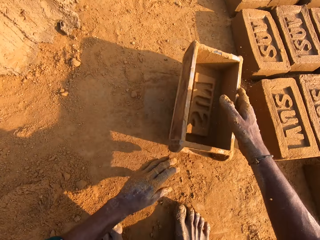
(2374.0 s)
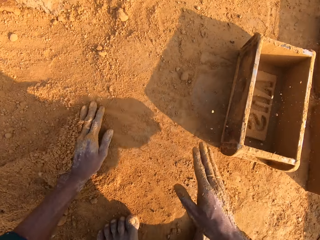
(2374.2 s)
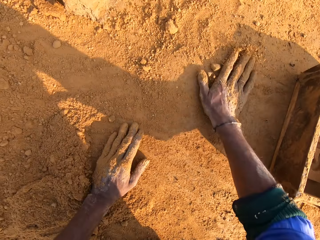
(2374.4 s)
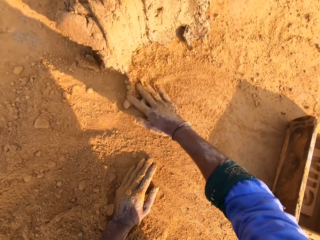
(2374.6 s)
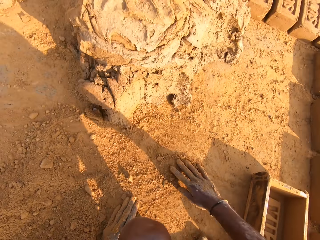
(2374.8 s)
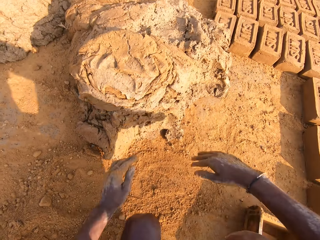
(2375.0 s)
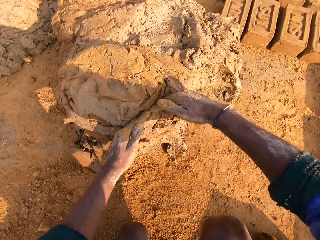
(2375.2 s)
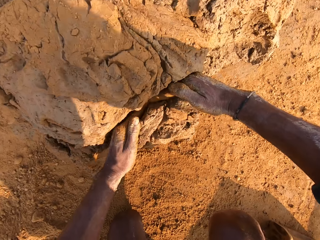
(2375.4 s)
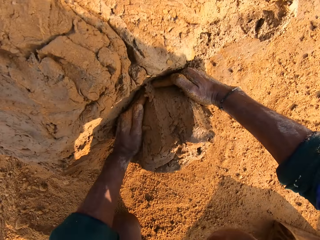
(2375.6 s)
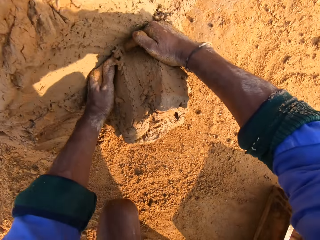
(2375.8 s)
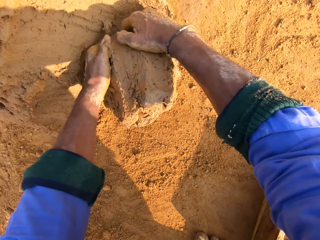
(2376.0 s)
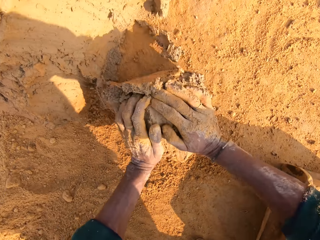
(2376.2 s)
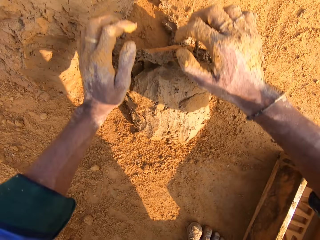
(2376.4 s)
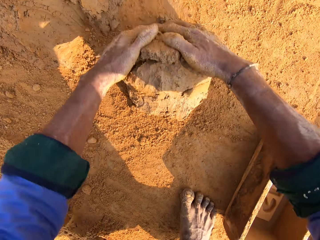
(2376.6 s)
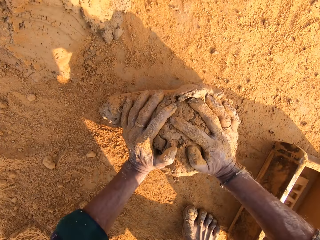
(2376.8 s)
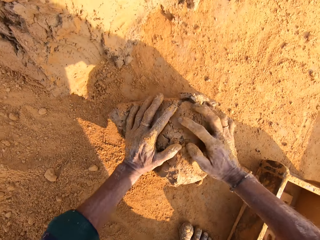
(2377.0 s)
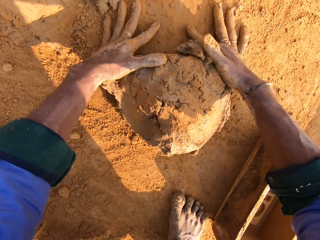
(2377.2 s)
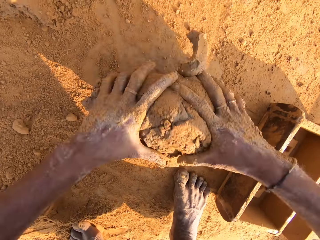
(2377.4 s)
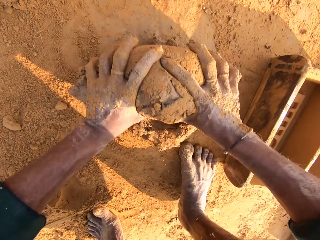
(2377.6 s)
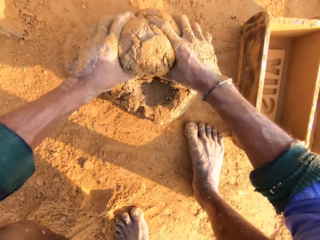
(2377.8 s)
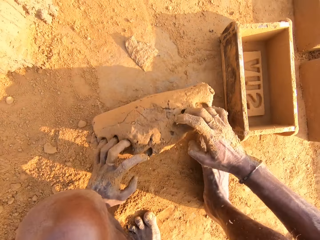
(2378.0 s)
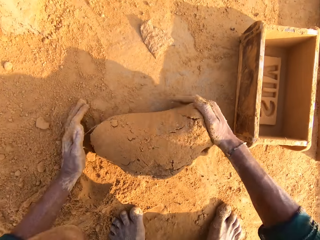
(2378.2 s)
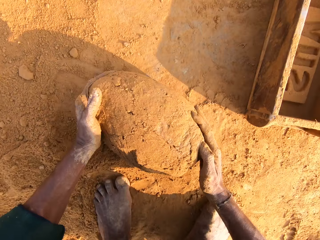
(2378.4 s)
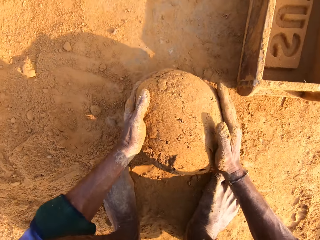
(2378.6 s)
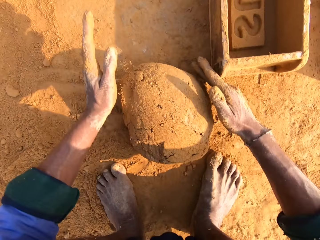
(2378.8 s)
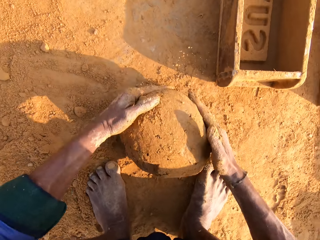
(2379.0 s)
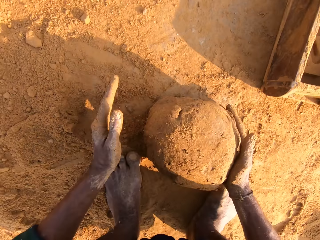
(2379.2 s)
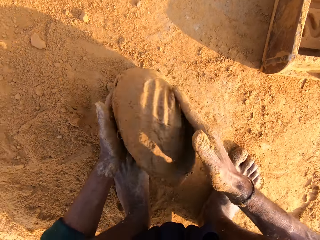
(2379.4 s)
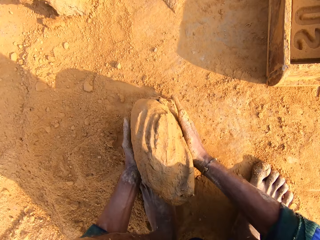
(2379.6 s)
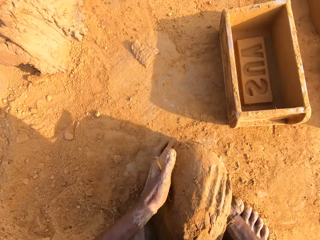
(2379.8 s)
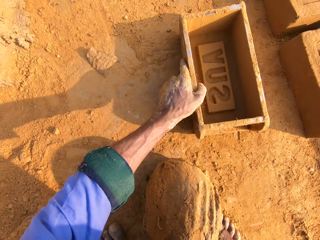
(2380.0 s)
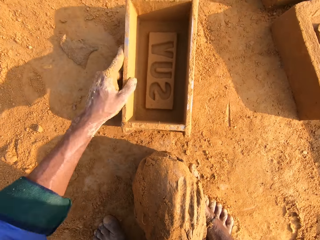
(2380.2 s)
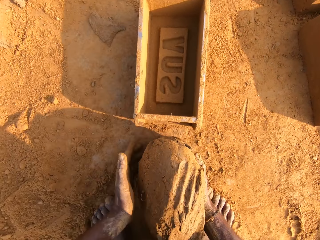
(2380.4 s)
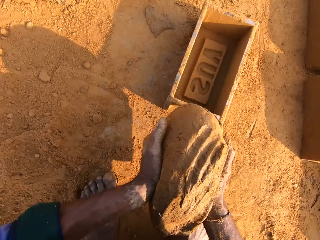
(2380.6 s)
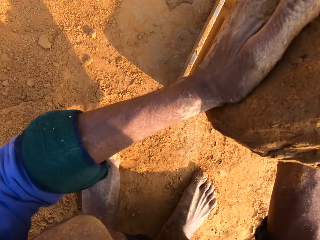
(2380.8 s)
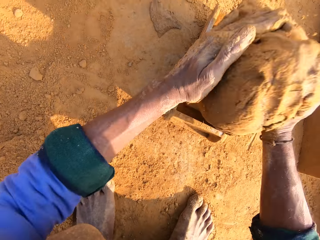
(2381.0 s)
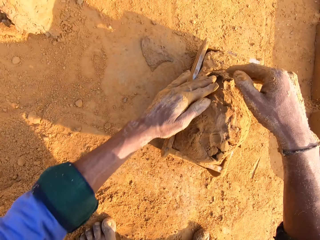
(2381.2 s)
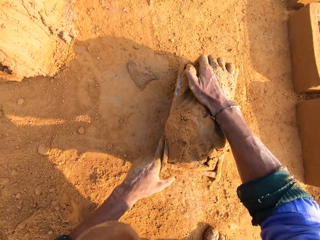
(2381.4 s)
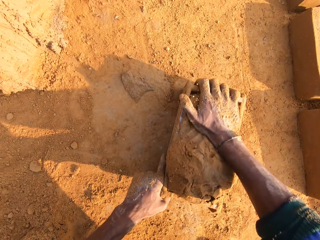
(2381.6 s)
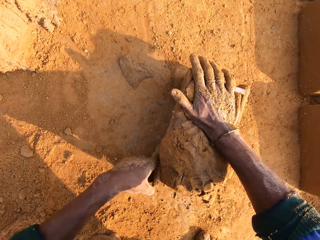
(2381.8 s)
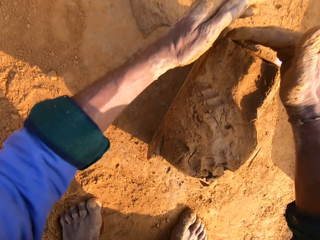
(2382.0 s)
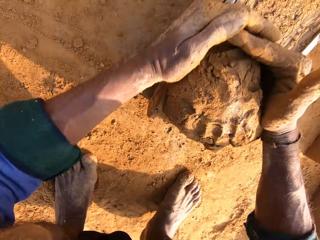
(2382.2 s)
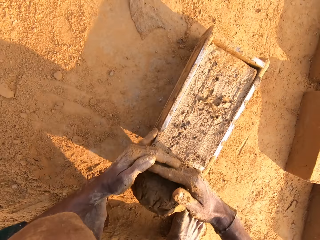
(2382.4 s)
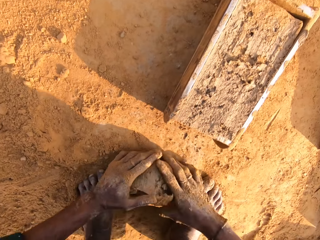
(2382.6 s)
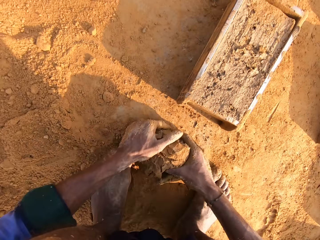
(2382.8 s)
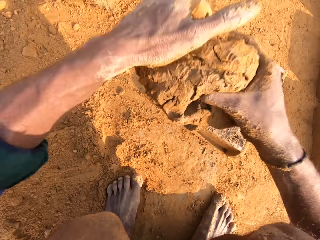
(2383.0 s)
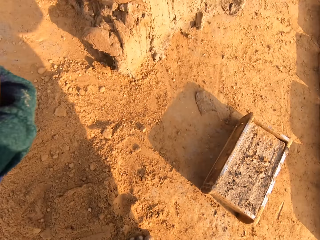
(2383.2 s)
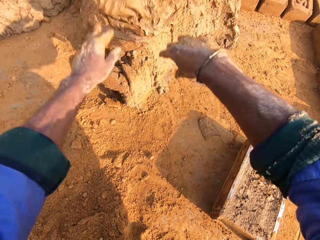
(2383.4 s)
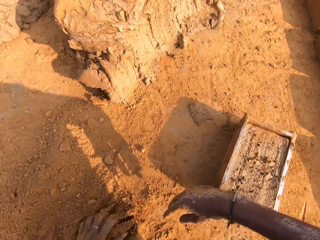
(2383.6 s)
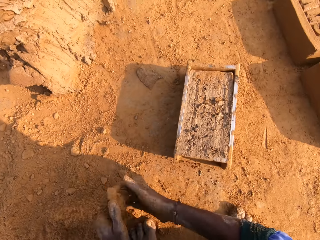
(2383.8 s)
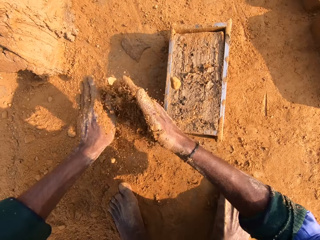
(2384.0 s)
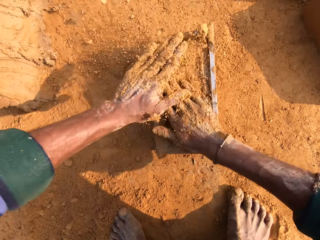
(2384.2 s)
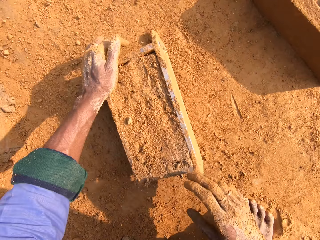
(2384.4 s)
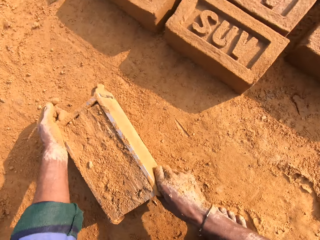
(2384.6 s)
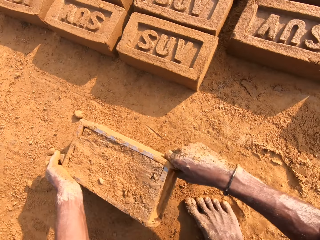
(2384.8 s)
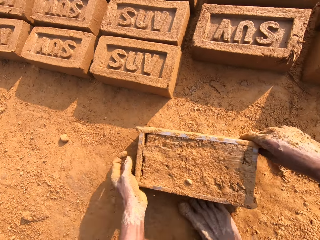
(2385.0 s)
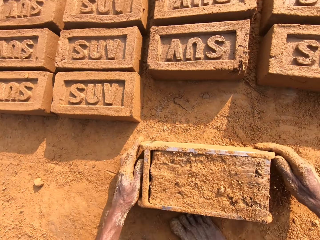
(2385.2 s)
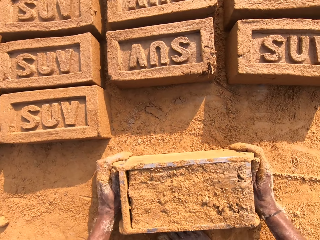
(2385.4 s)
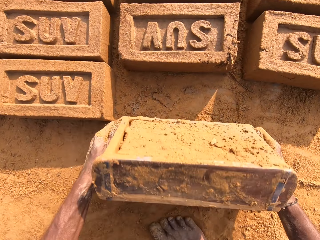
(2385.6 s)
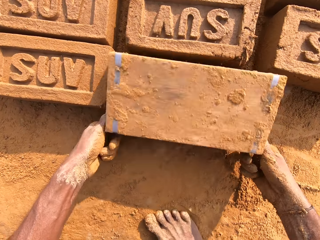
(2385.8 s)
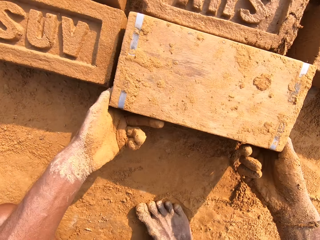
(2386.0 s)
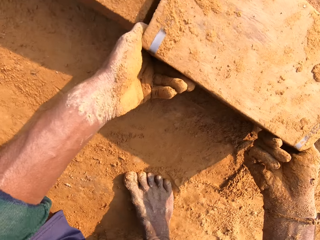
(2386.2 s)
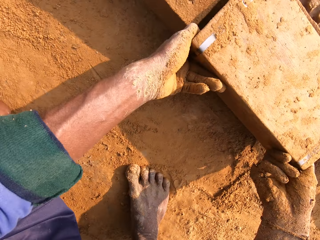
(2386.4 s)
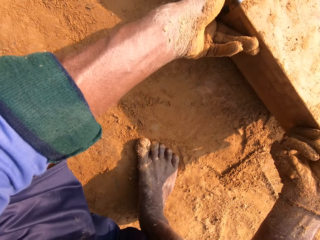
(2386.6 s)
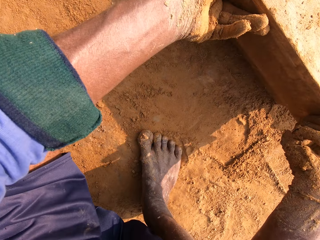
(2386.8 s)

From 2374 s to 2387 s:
The camera wearer moves the brick mold. They throw the brick mold on the ground. They clear sand on the ground. They rub hands on the ground. They move near the clay hill. They cut clay with hands on the clay hill. They scoop mud. They mold the clay on the ground. They scoop the clay on the ground. They stretch the left hand. They move the brick mold on the ground. They hold the clay with both hands. They raise the clay. They put the clay in the brick mold. They mold the clay in the brick mold. They remove excess clay from the brick mold. They scoop the clay on the ground. They raise the clay. They throw the clay on the clay hill. They scoop the sand on the ground. They spread the sand on the clay in the brick mold. They hold the brick mold. They move the brick mold on the ground. They hold the brick mold handles. They turn the brick mold. They remove a brick in the brick mold.

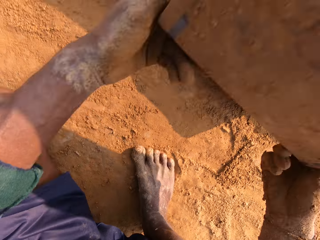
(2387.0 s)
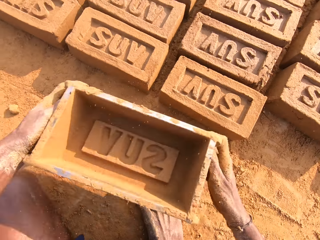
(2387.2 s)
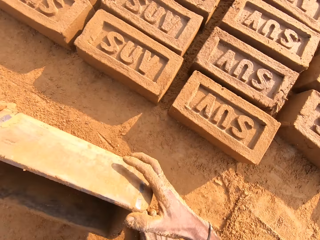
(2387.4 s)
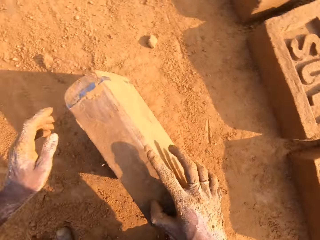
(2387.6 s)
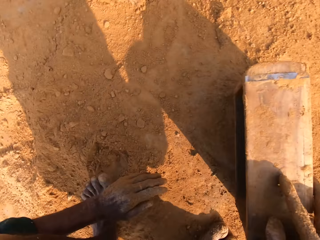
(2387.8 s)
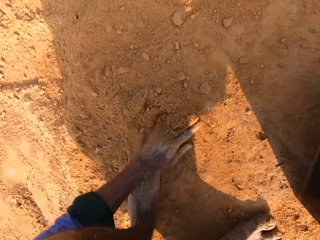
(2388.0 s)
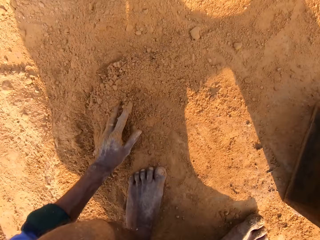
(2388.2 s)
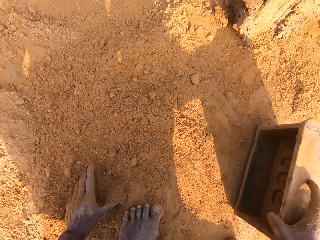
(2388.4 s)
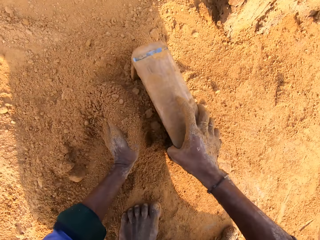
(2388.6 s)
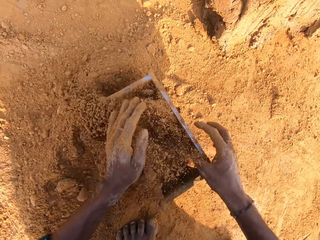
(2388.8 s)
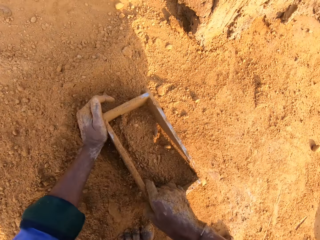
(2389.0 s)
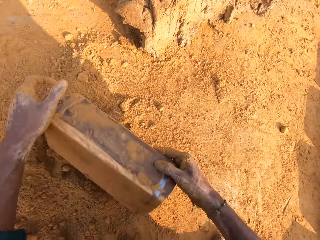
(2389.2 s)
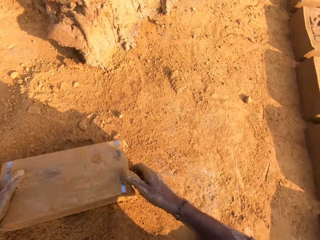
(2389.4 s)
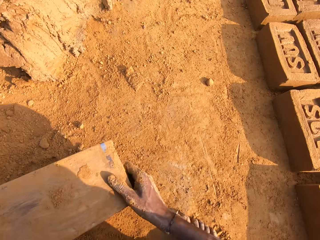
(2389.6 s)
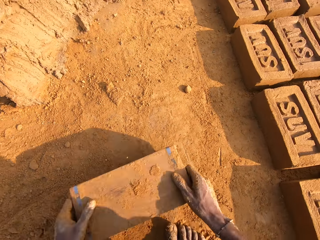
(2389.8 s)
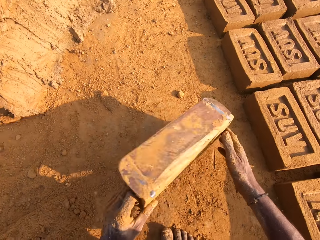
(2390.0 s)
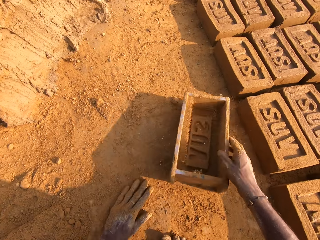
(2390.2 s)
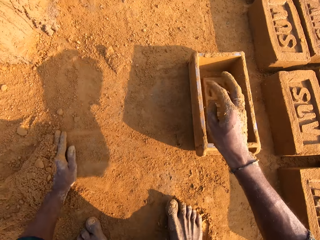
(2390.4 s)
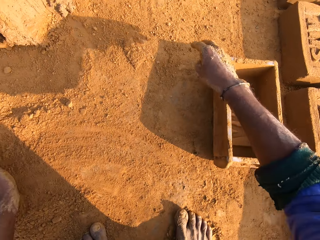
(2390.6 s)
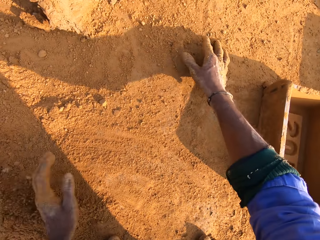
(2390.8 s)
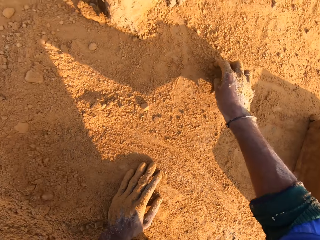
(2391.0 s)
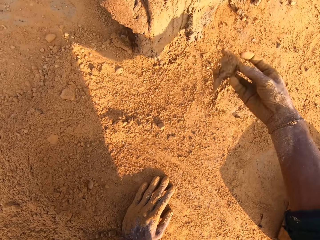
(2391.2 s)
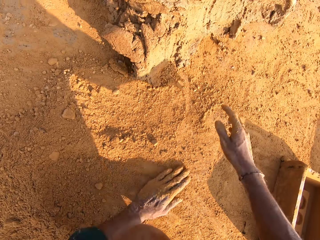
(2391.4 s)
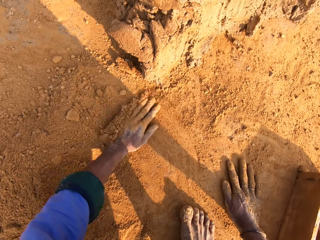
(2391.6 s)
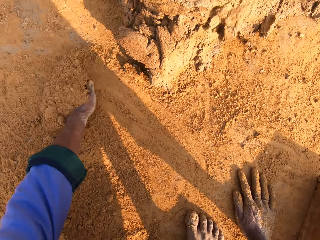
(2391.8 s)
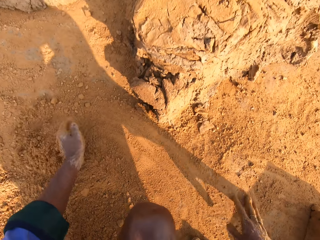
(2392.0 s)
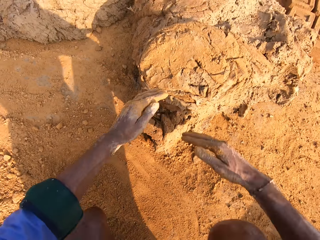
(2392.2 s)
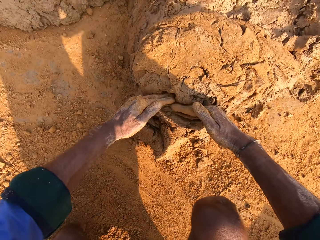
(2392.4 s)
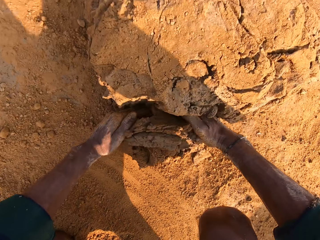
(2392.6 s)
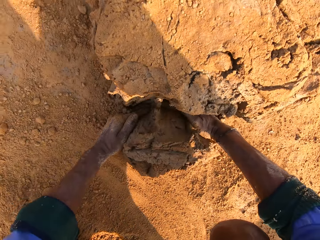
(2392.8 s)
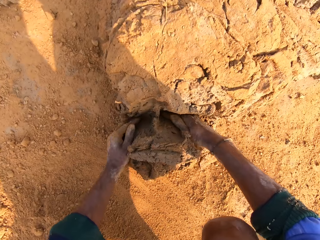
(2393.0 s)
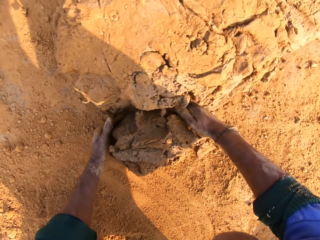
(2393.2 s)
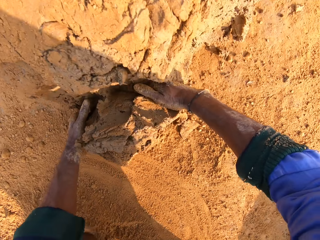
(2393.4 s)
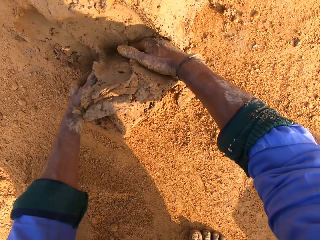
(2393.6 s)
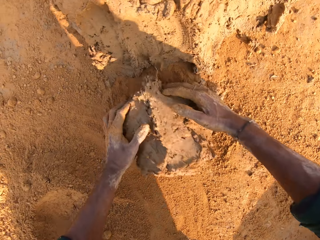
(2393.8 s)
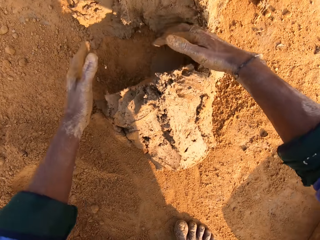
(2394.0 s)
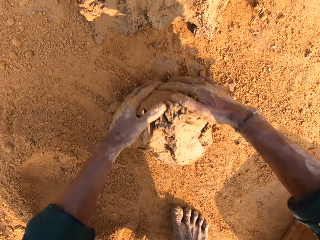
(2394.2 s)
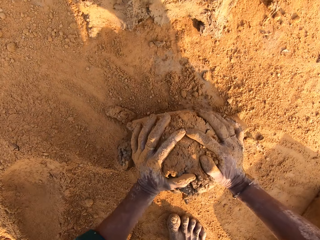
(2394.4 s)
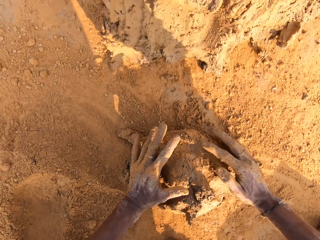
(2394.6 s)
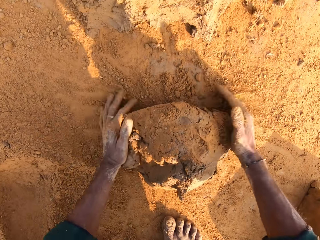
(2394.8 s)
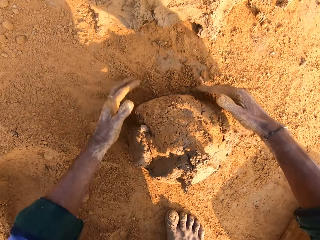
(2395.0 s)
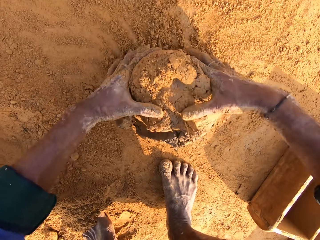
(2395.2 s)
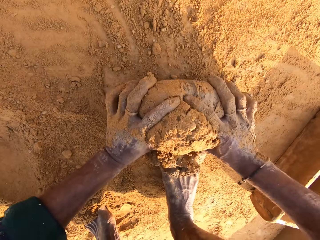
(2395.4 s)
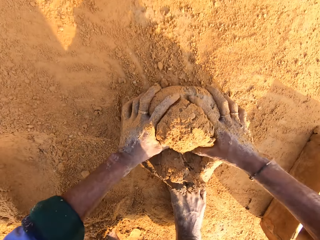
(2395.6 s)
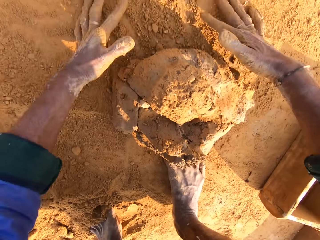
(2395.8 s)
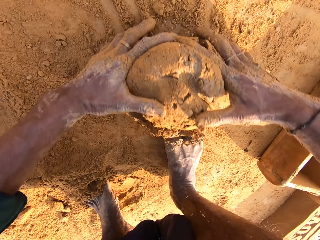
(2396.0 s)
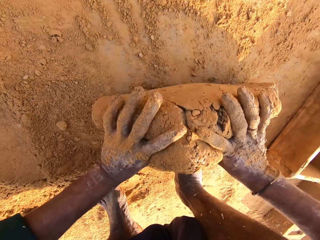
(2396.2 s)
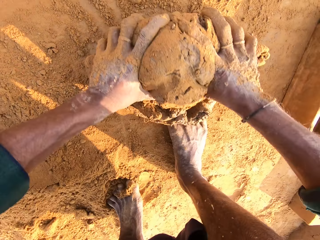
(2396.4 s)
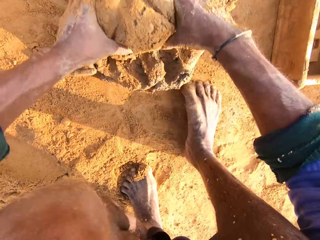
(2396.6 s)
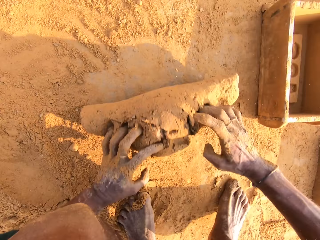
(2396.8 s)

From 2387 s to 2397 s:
The camera wearer turns the brick mold. They turn the brick mold again. They turn around. They scoop sand on the ground. They put the sand in the brick mold. They hold the brick mold with both hands. They pour the sand on the ground from the brick mold. They throw the brick mold on the ground. They turn the brick mold. They clear the sand on the ground. They collect soil. They take clay on the ground. They throw the clay on the clay hill. They throw a stone away. They clear the sand on the ground. They rub hands on the soil. They move near the clay hill. They cut the clay on the clay hill. They scoop mud. They mold the clay on the ground.
